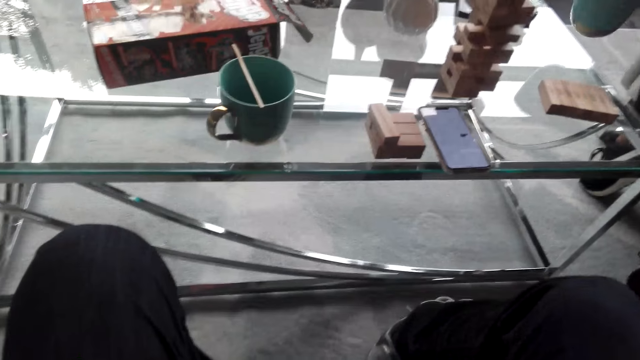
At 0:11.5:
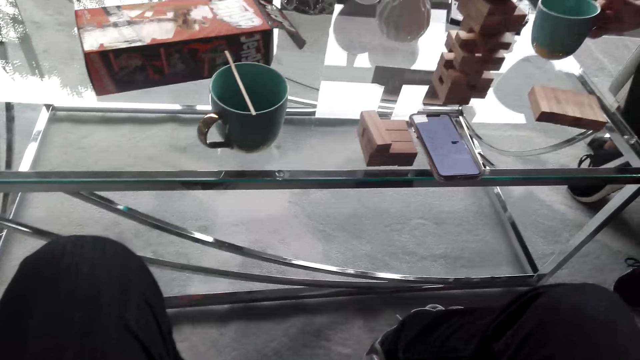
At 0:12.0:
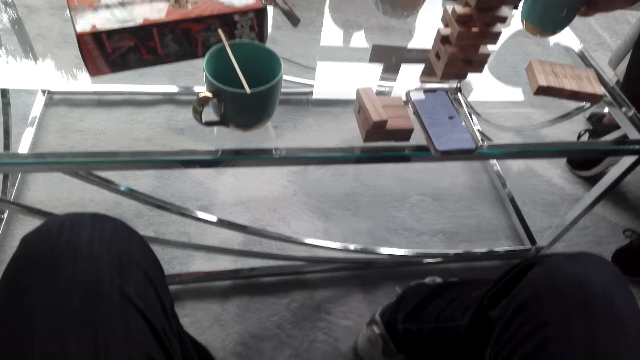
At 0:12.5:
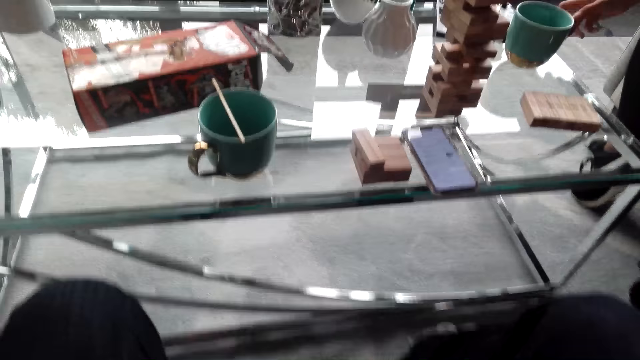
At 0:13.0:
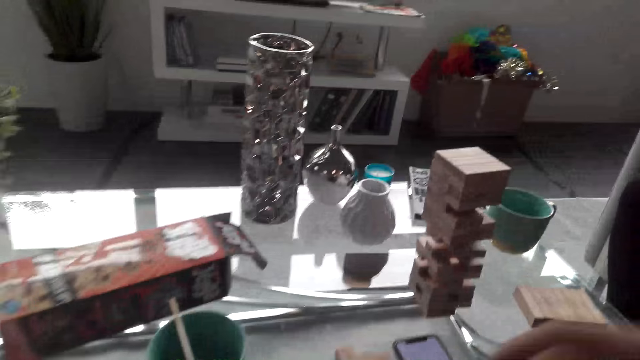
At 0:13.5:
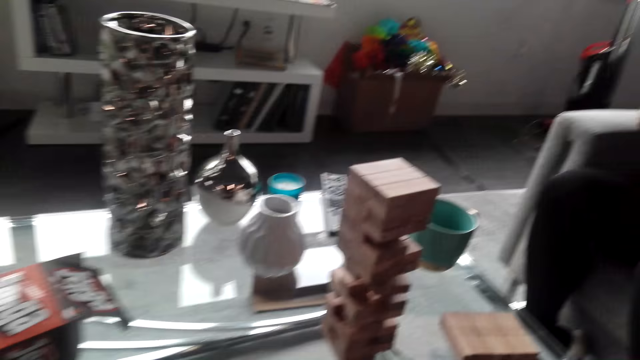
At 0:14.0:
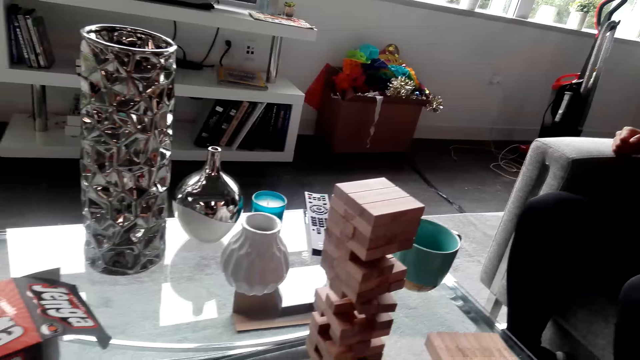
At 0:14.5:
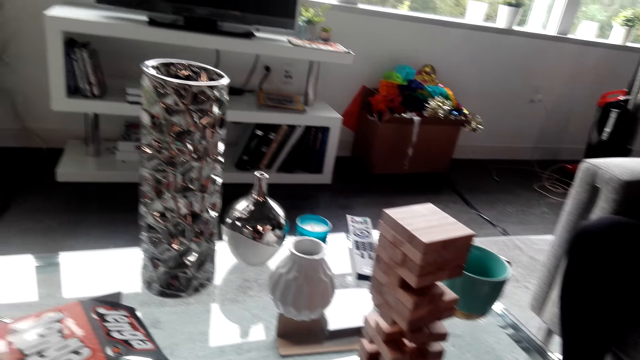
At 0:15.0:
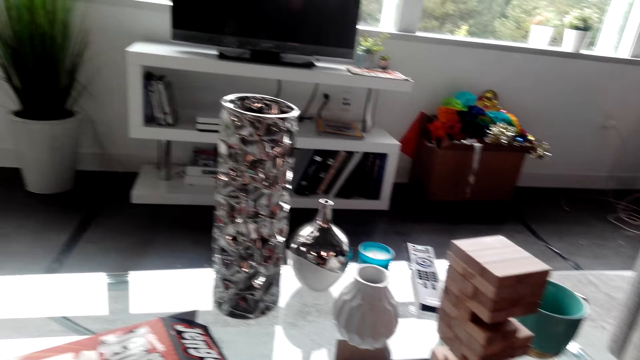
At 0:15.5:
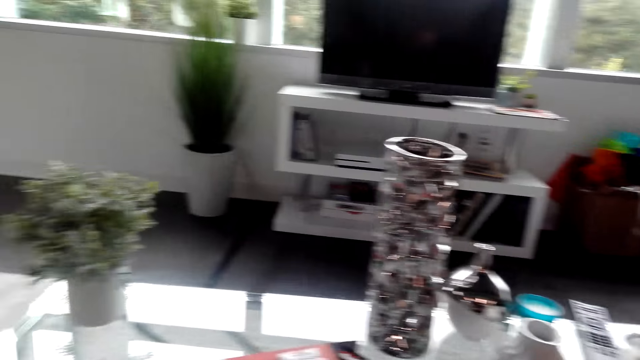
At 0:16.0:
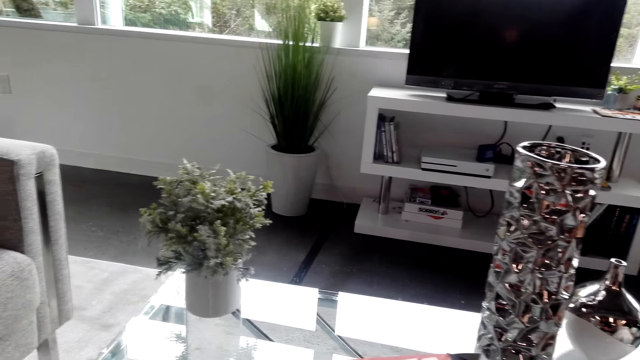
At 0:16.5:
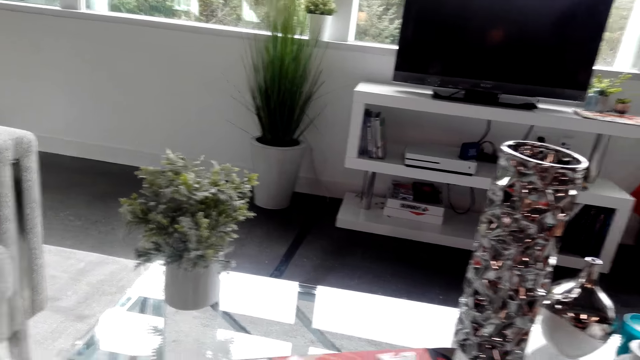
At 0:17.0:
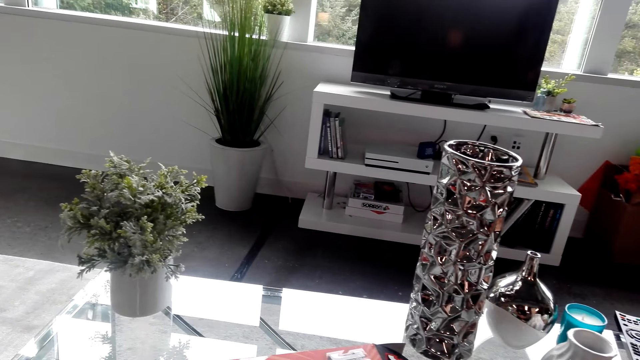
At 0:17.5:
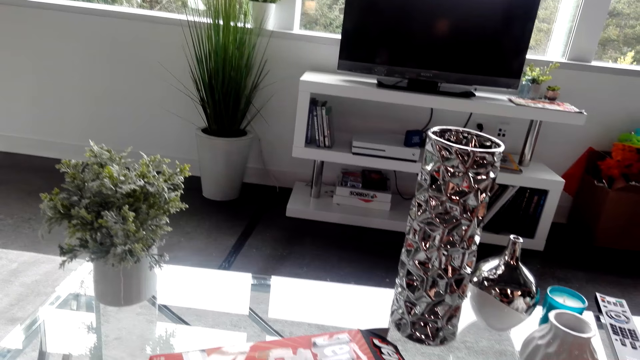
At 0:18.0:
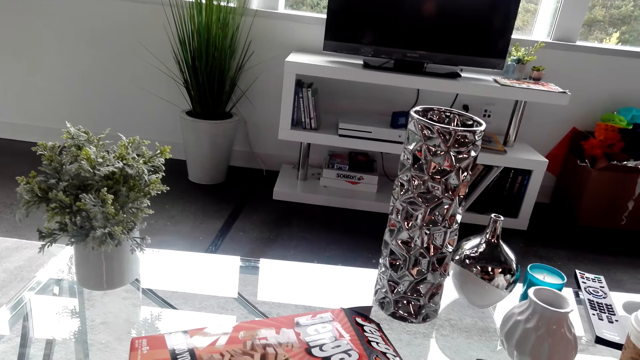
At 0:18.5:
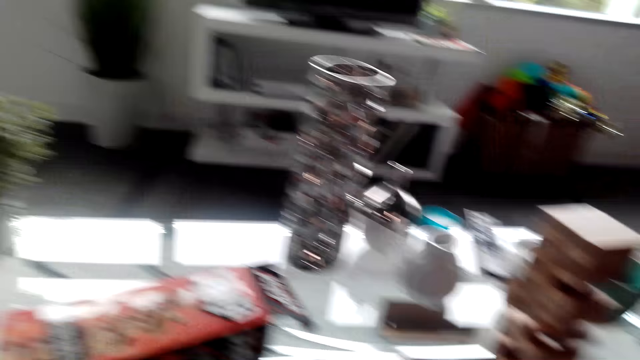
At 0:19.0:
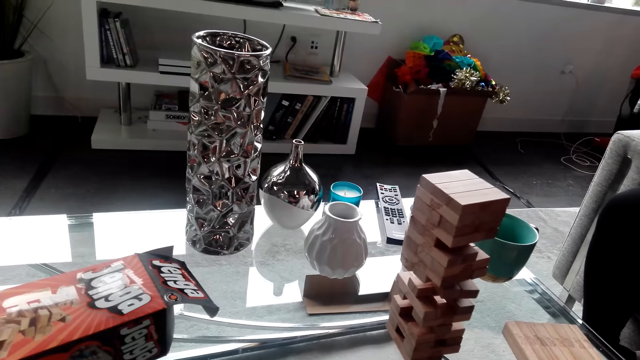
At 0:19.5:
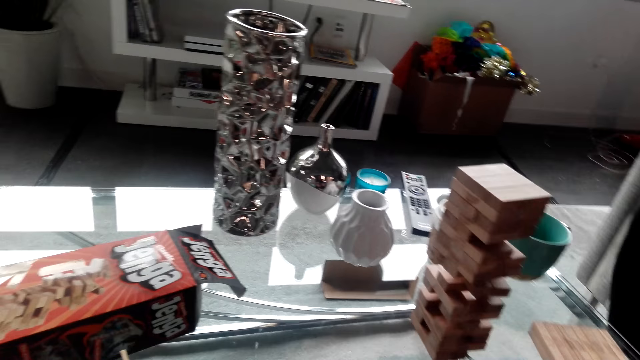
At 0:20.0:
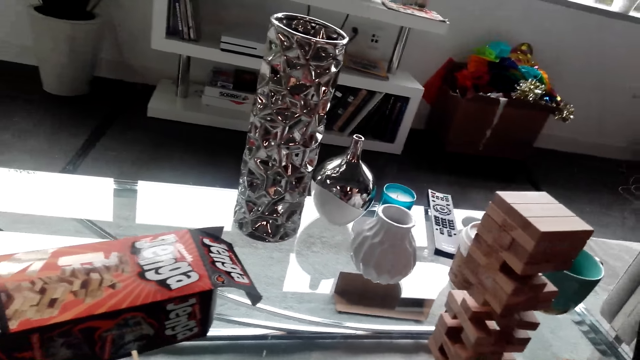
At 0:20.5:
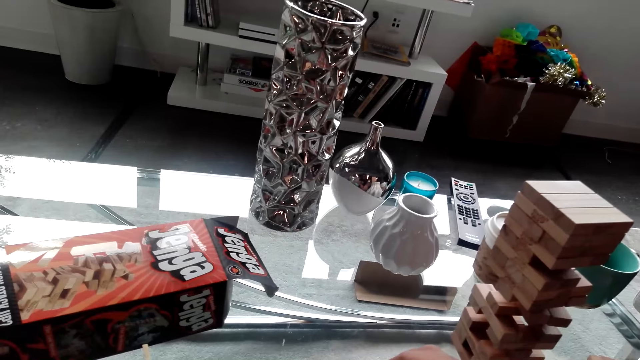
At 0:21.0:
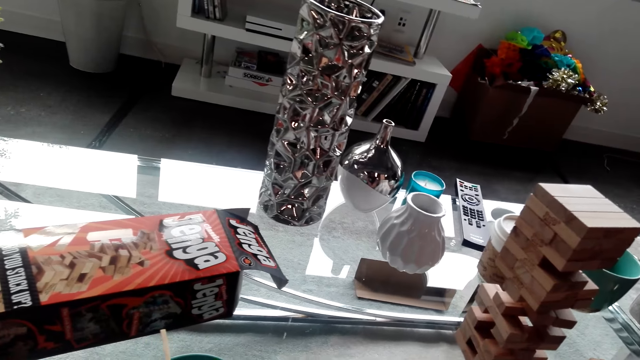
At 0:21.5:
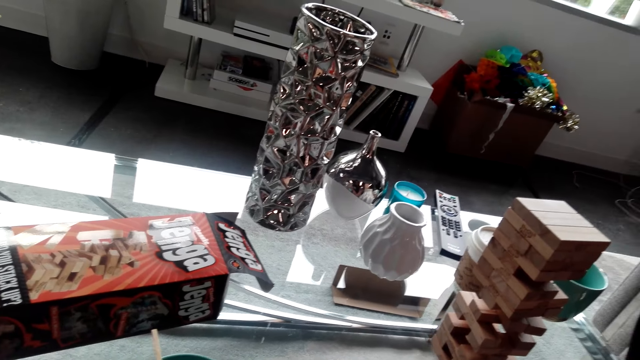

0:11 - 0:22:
A lady puts a cup on the table. The camera wearer looks around. They interact with the lady. They look around.

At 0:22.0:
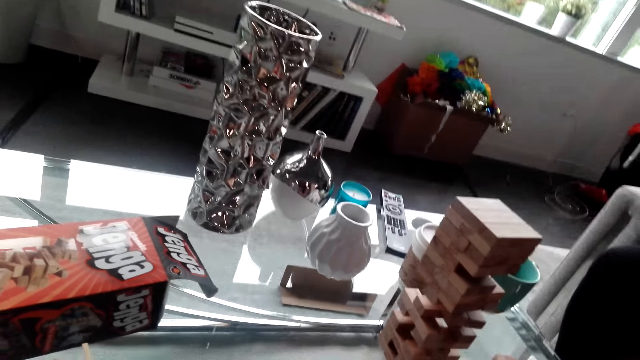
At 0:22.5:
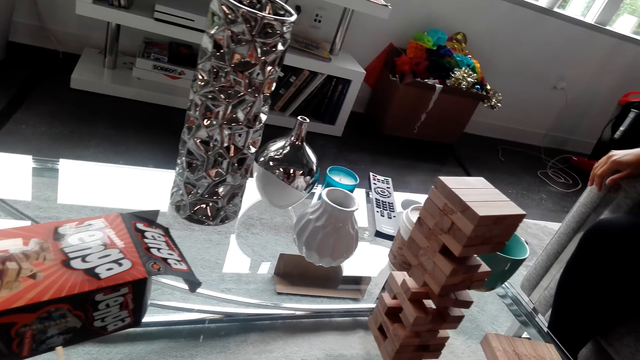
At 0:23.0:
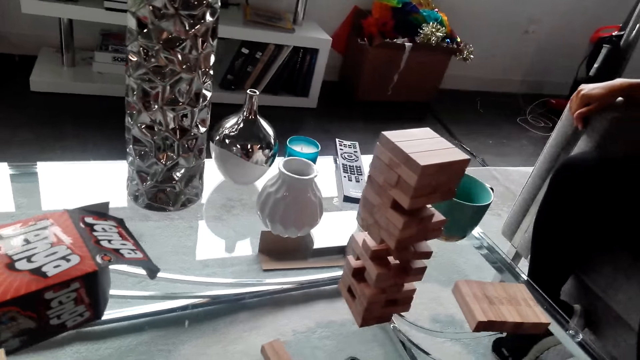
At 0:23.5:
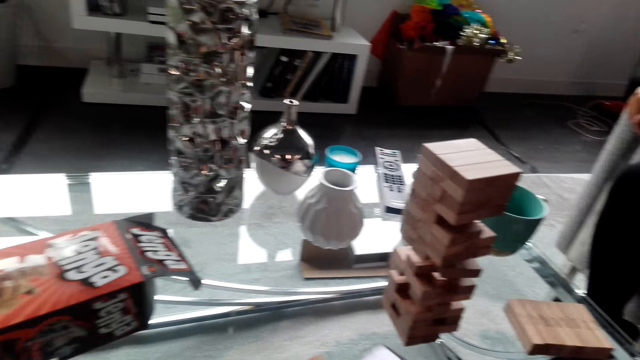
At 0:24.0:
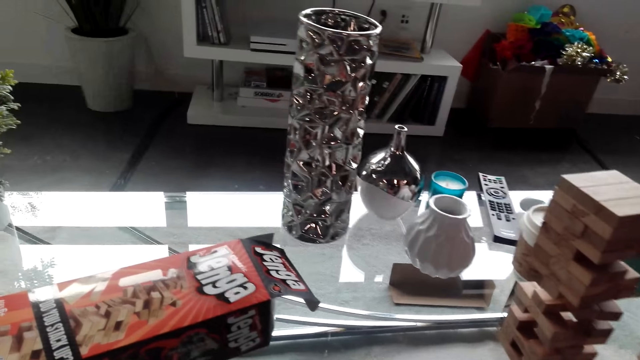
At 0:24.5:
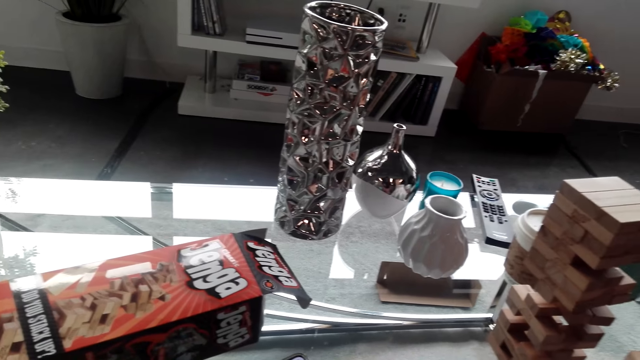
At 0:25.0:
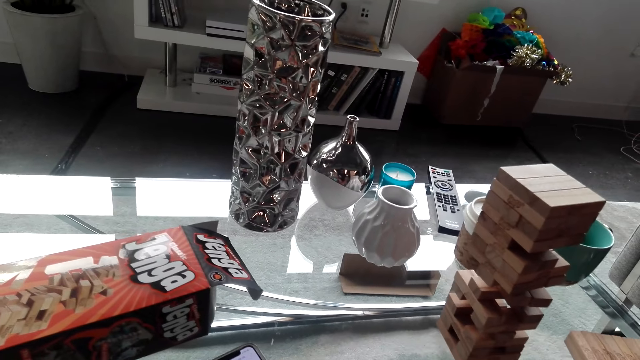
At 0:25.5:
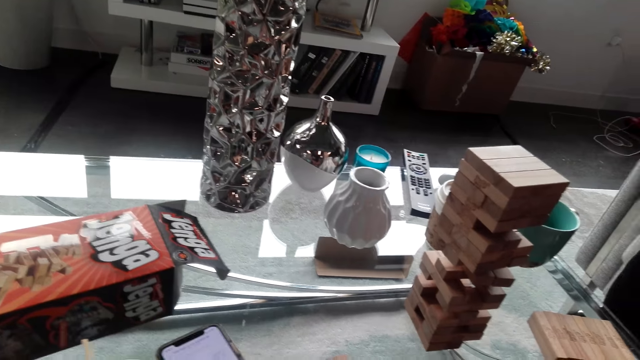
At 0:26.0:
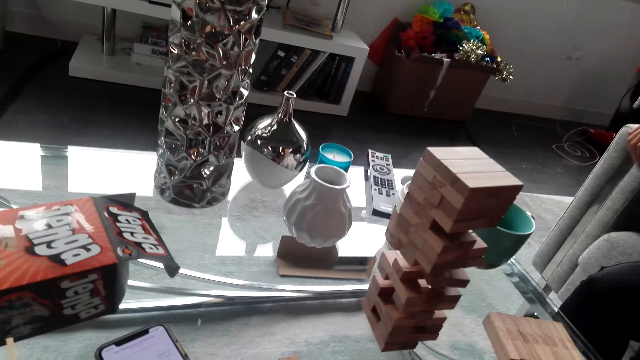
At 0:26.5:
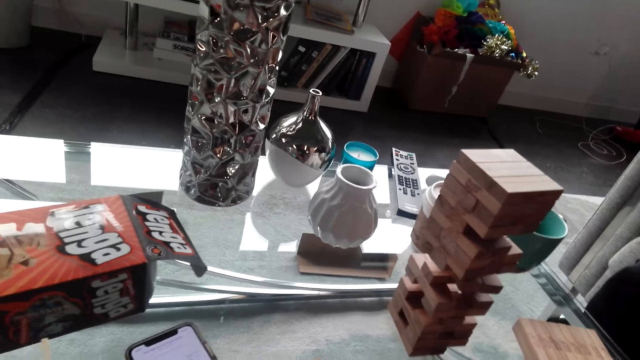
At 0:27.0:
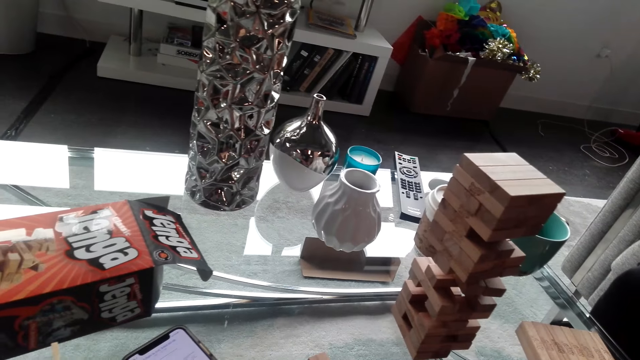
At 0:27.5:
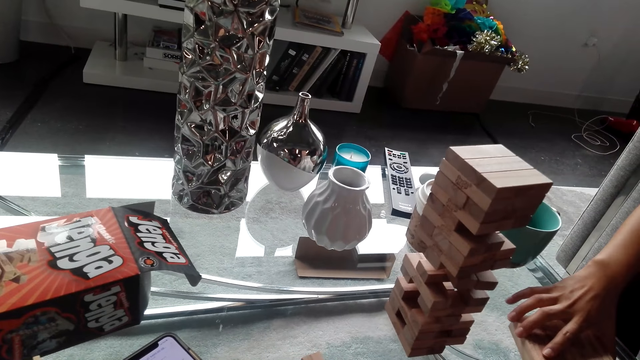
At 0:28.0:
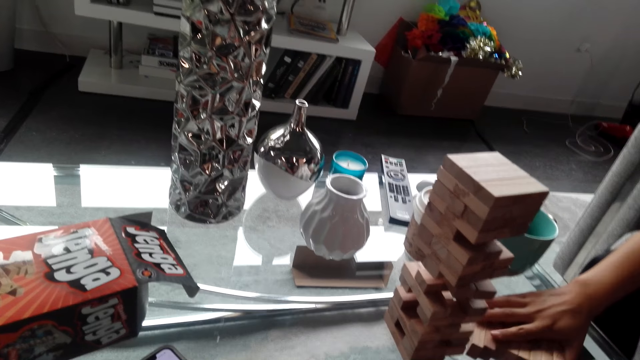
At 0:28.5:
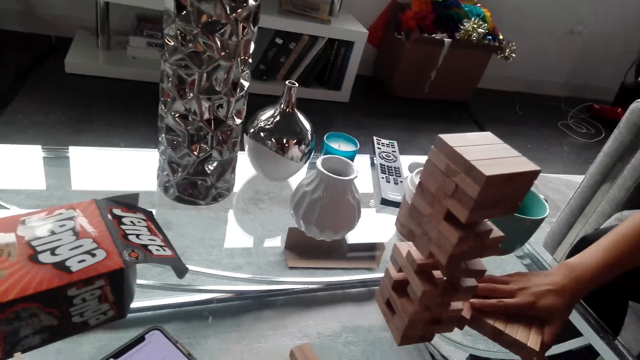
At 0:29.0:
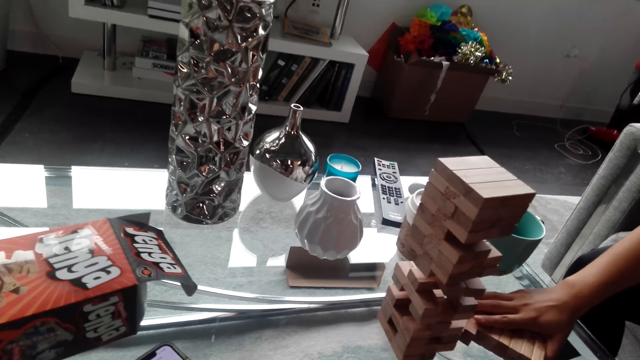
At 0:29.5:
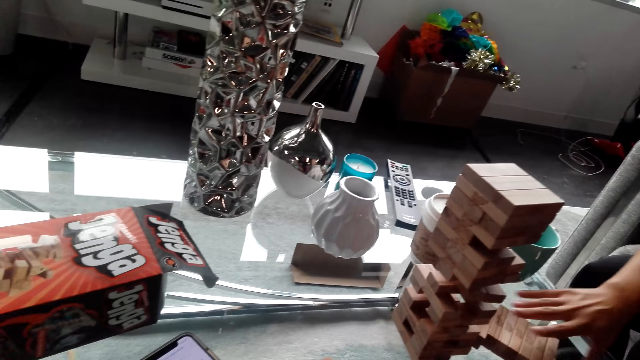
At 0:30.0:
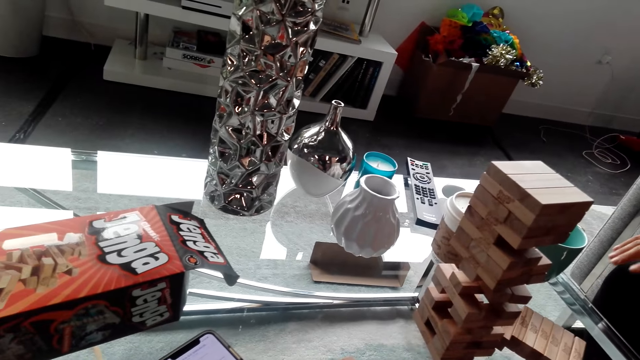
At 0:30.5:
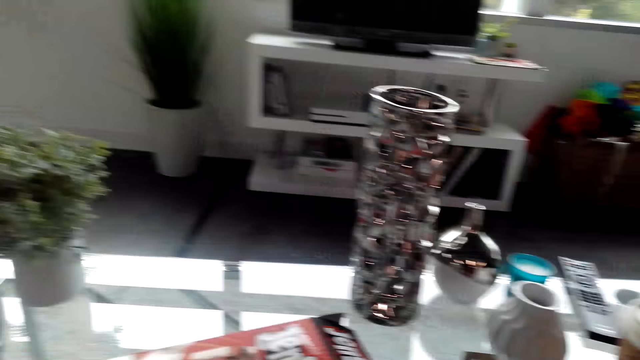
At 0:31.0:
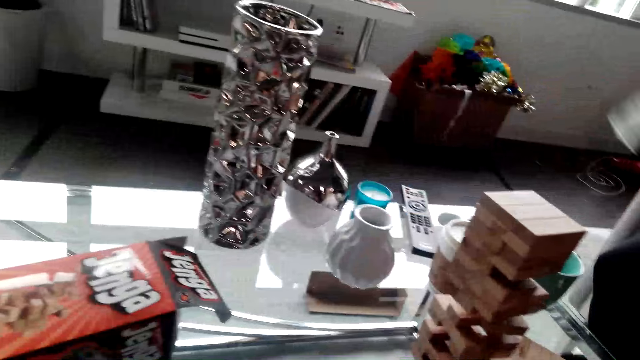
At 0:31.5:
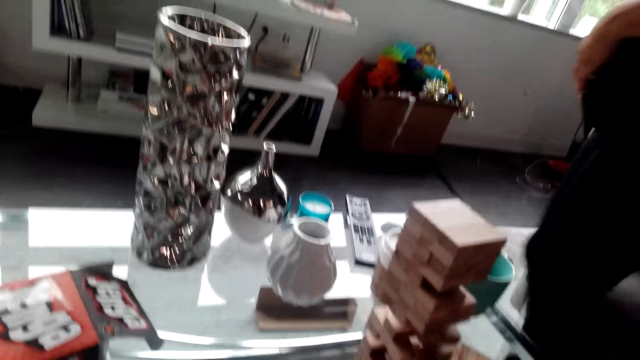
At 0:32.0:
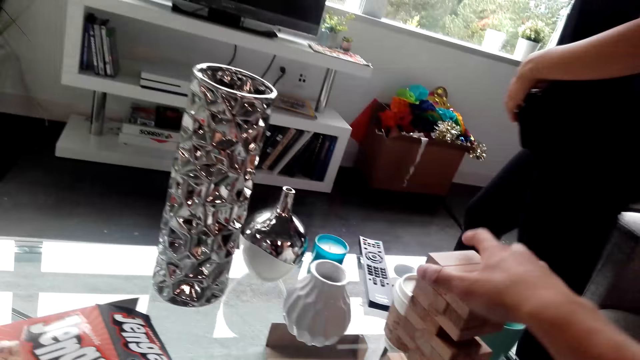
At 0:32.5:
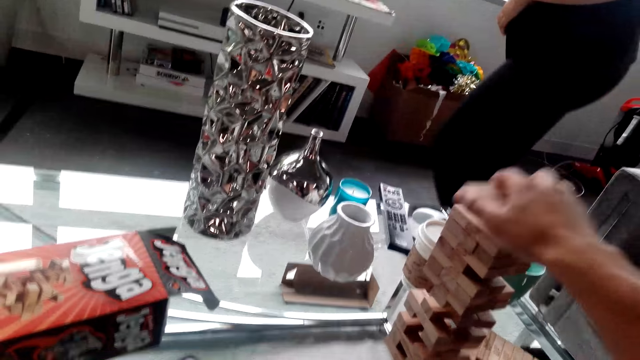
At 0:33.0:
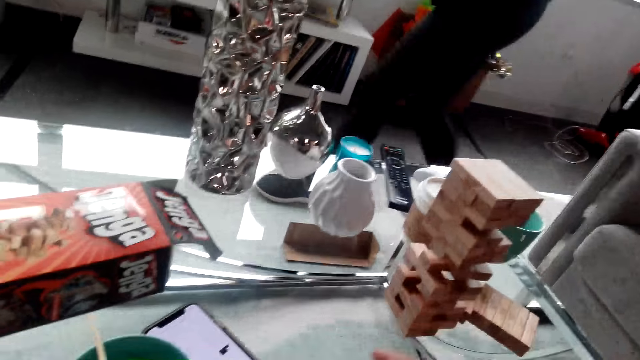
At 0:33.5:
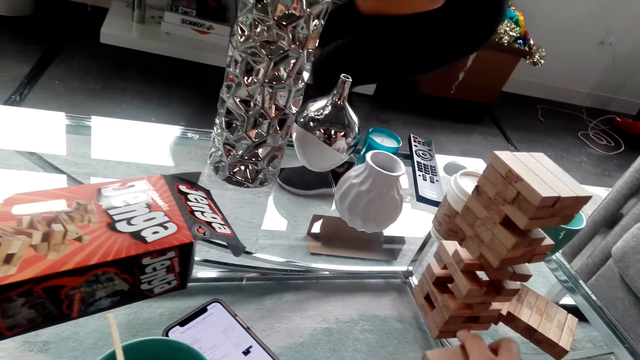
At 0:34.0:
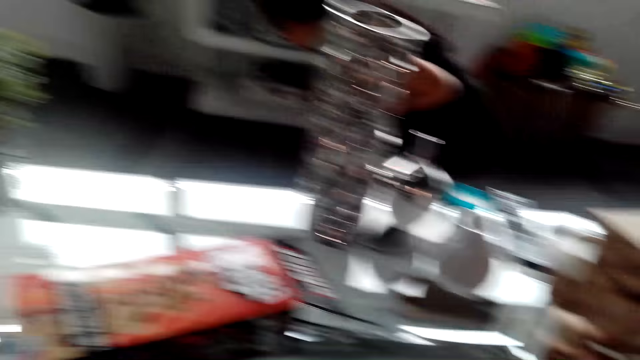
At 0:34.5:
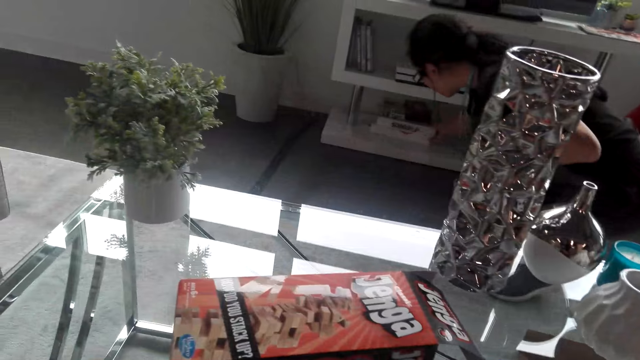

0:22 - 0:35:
The camera wearer does something. They move Jenga wooden blocks. A lady moves small pallets on the table. The lady moves towards a stand, moves around and moves a book.
